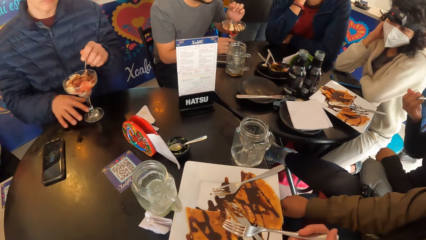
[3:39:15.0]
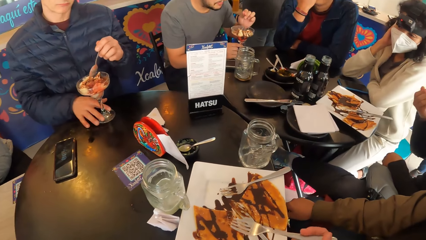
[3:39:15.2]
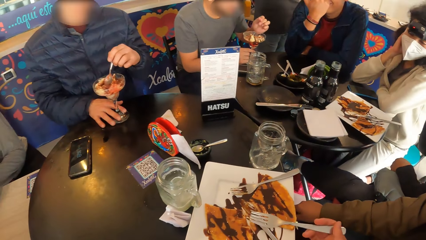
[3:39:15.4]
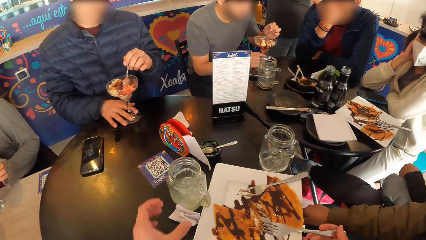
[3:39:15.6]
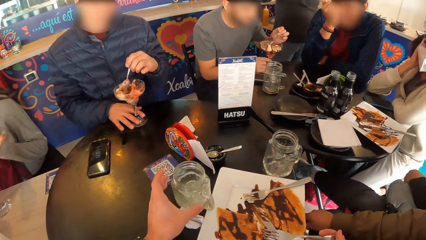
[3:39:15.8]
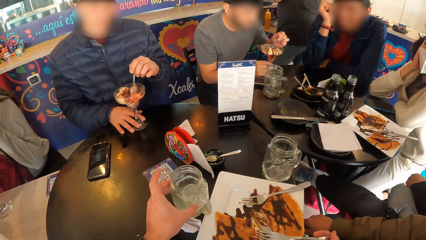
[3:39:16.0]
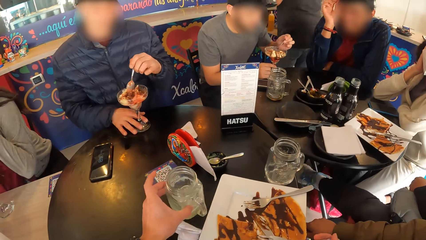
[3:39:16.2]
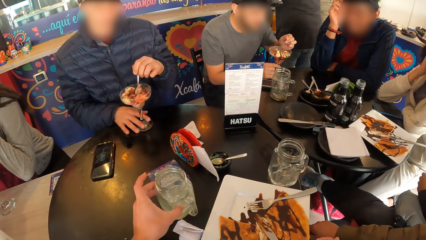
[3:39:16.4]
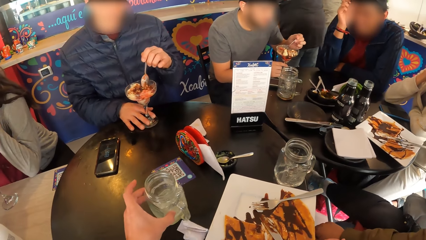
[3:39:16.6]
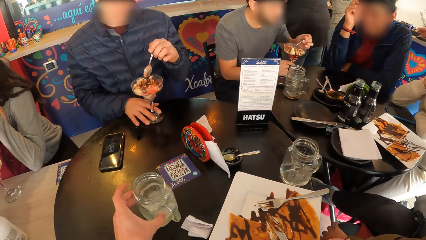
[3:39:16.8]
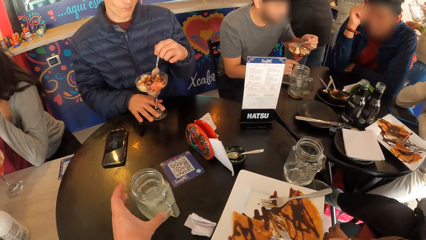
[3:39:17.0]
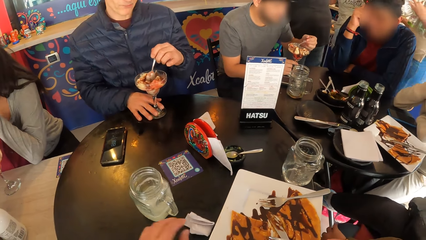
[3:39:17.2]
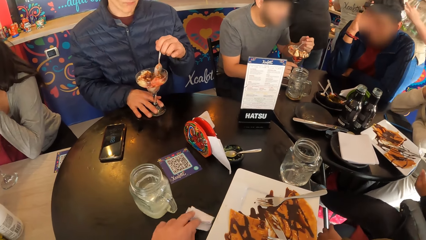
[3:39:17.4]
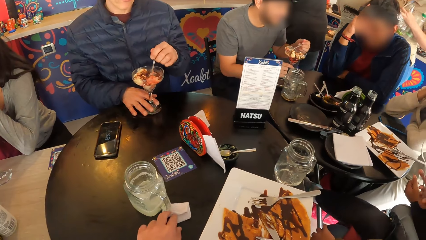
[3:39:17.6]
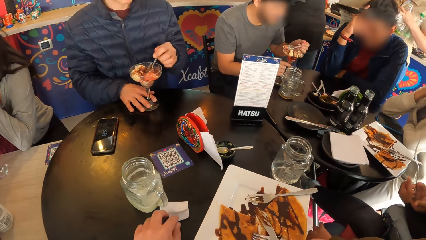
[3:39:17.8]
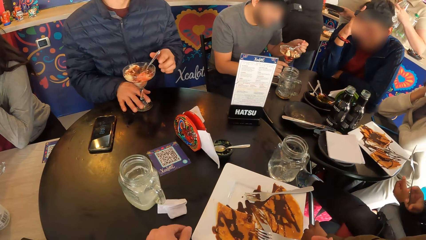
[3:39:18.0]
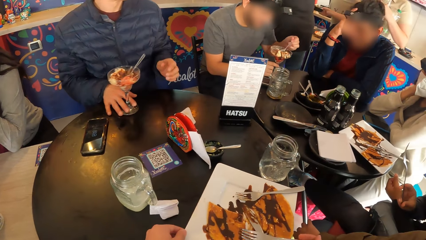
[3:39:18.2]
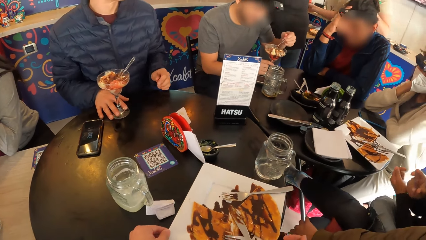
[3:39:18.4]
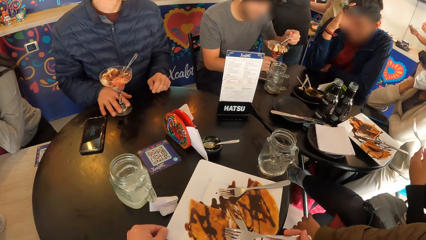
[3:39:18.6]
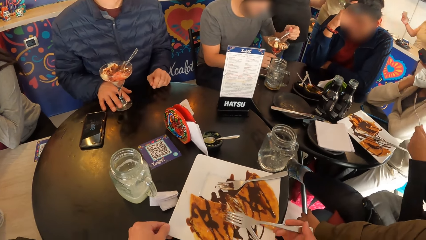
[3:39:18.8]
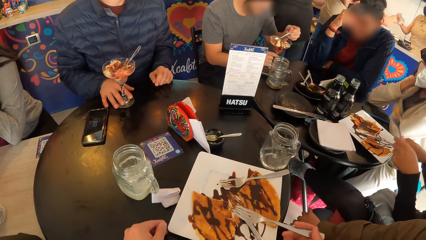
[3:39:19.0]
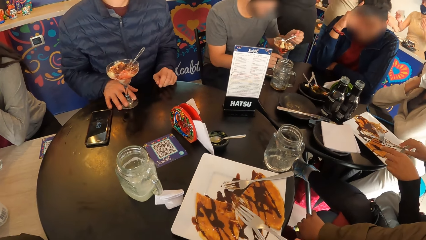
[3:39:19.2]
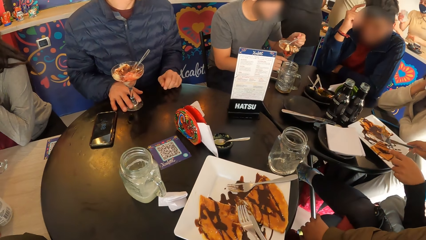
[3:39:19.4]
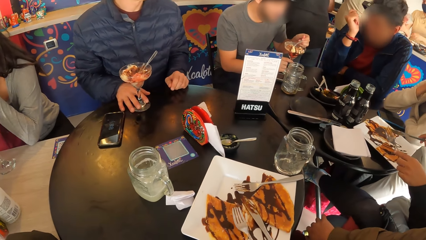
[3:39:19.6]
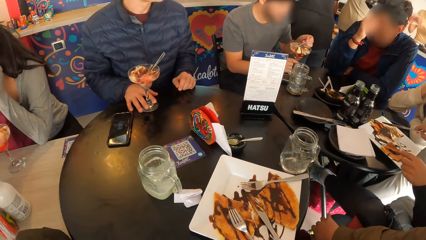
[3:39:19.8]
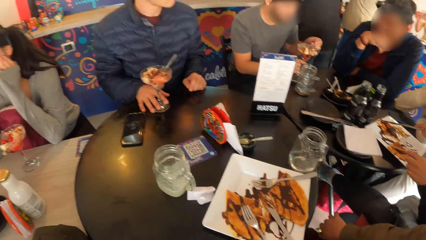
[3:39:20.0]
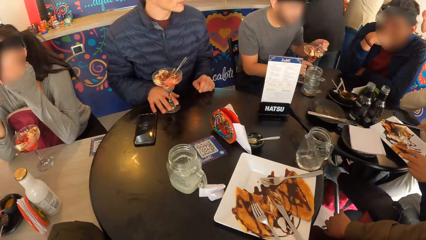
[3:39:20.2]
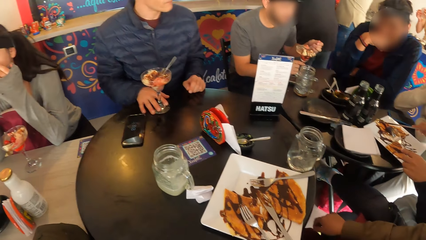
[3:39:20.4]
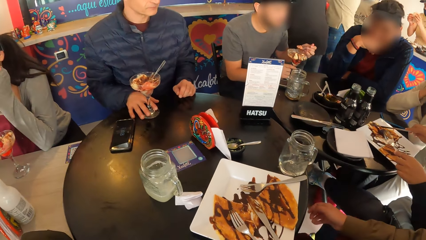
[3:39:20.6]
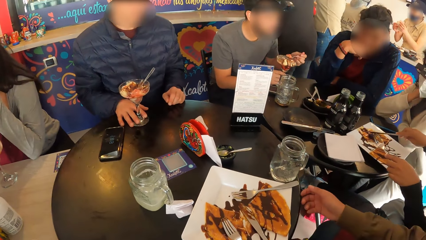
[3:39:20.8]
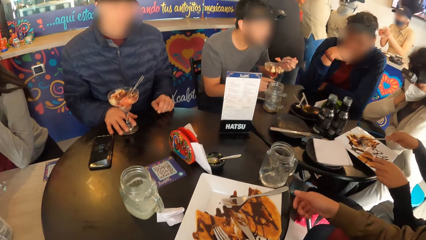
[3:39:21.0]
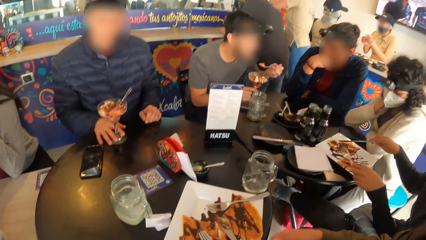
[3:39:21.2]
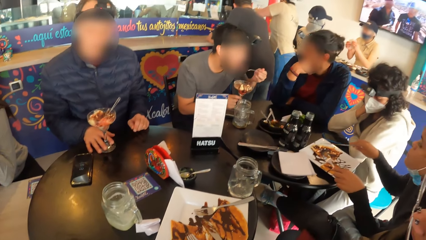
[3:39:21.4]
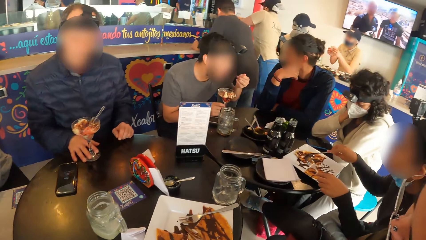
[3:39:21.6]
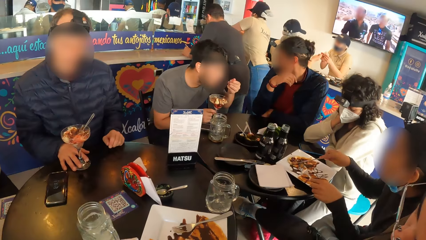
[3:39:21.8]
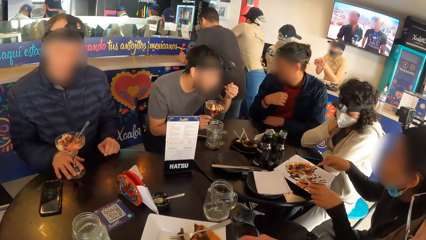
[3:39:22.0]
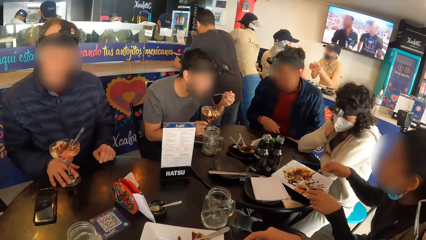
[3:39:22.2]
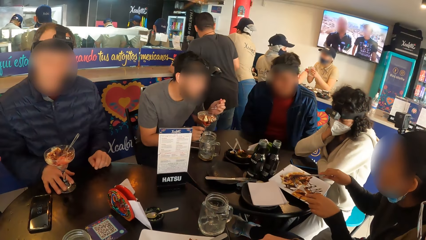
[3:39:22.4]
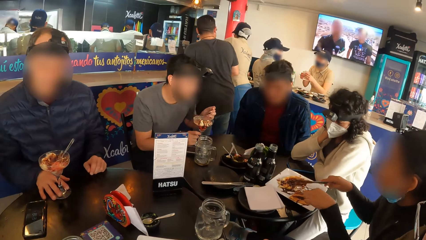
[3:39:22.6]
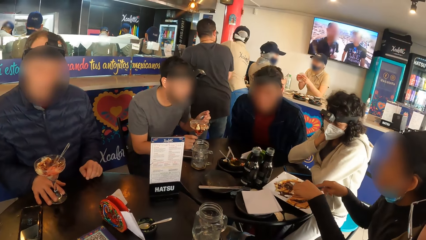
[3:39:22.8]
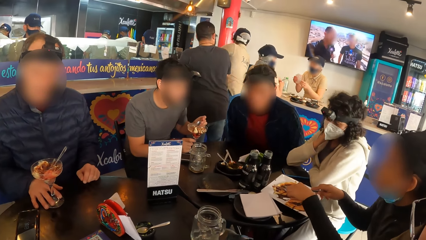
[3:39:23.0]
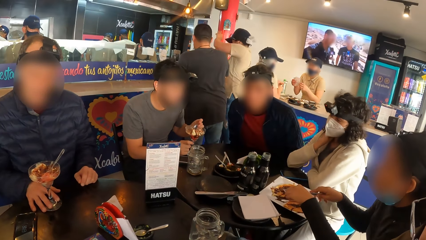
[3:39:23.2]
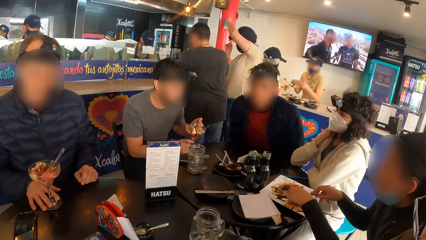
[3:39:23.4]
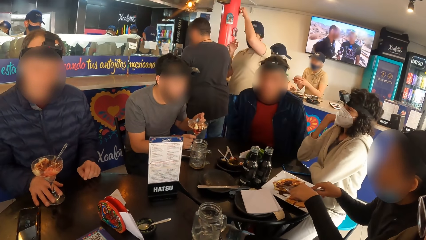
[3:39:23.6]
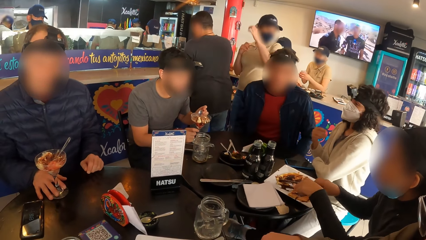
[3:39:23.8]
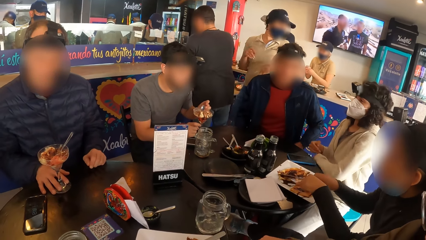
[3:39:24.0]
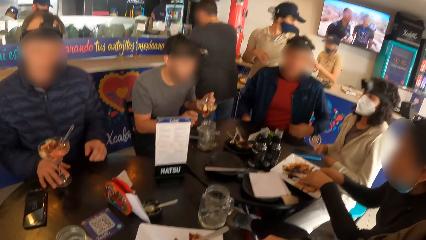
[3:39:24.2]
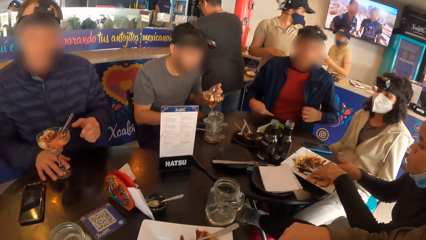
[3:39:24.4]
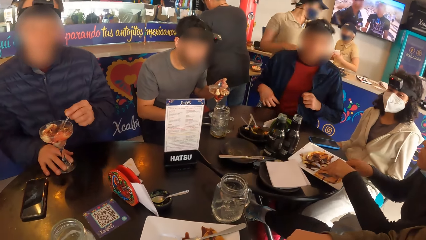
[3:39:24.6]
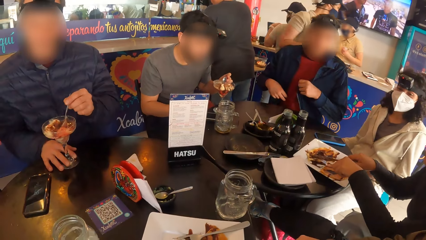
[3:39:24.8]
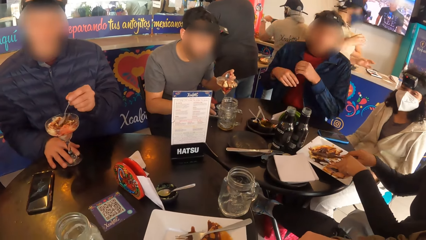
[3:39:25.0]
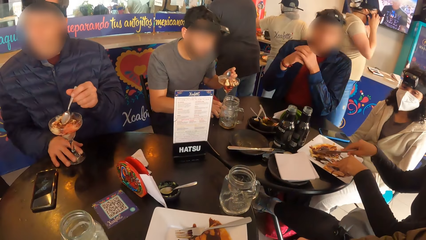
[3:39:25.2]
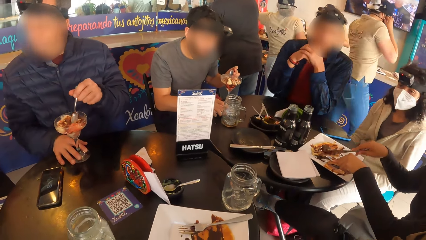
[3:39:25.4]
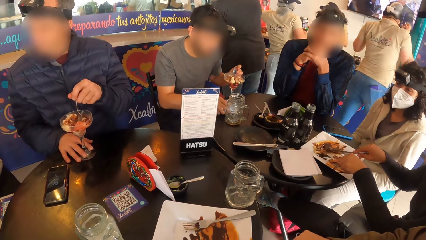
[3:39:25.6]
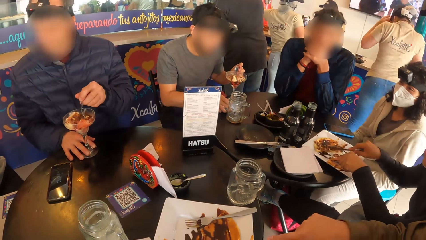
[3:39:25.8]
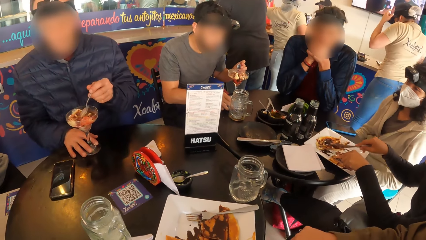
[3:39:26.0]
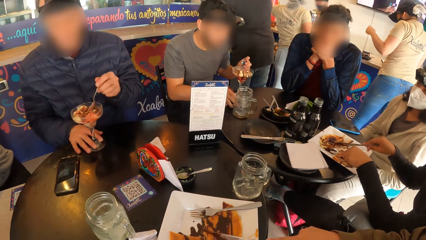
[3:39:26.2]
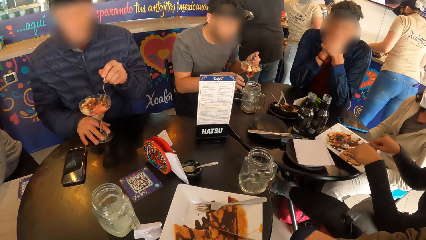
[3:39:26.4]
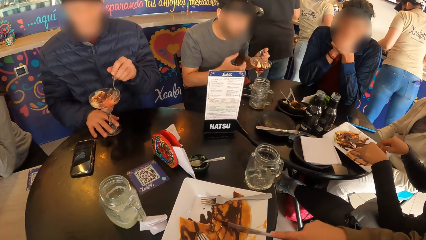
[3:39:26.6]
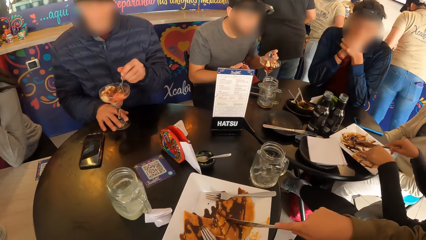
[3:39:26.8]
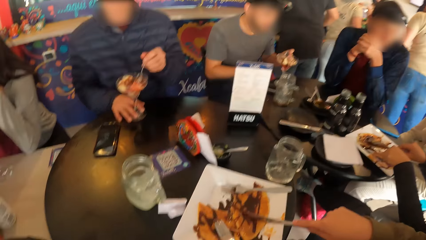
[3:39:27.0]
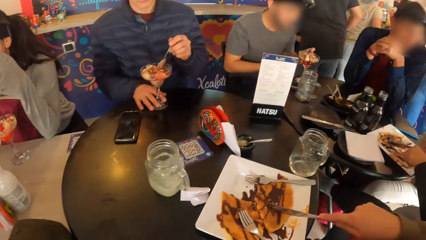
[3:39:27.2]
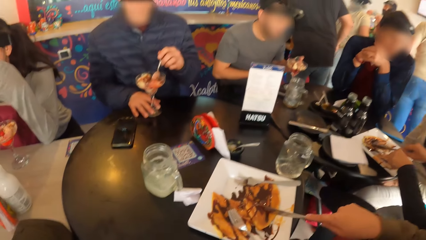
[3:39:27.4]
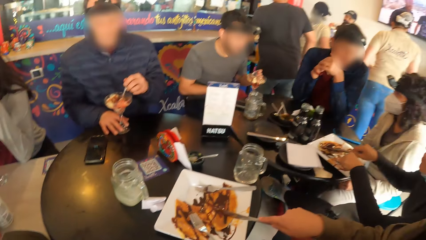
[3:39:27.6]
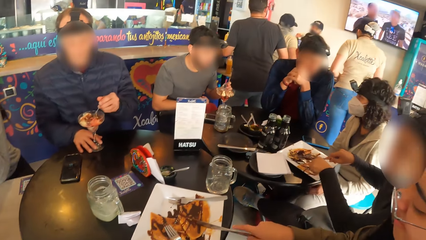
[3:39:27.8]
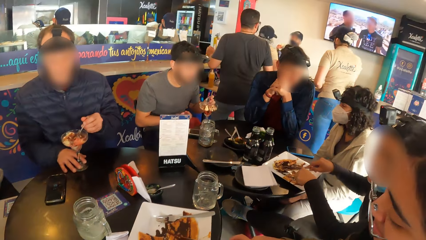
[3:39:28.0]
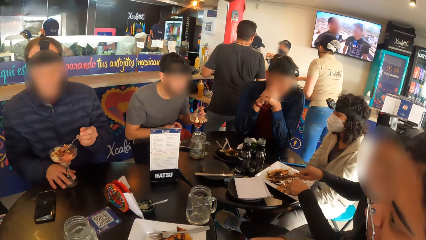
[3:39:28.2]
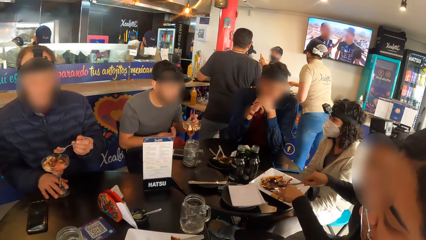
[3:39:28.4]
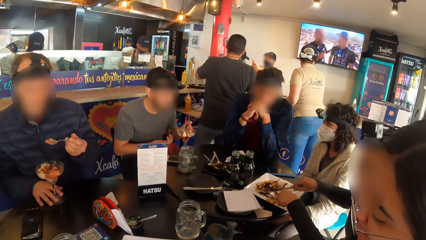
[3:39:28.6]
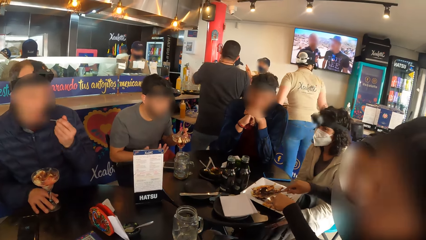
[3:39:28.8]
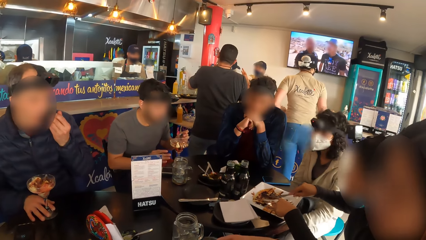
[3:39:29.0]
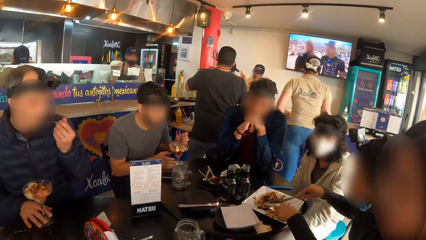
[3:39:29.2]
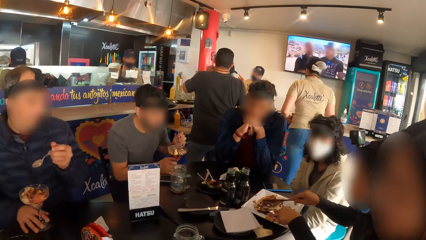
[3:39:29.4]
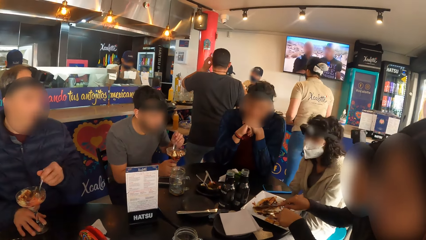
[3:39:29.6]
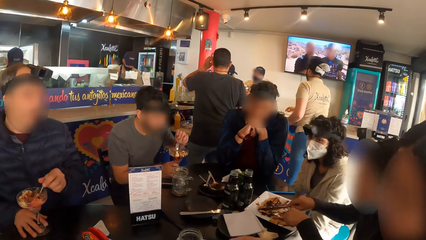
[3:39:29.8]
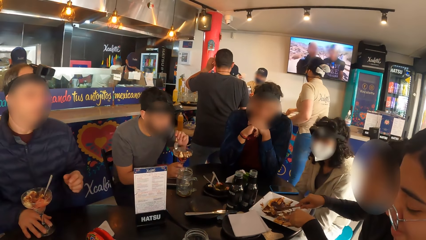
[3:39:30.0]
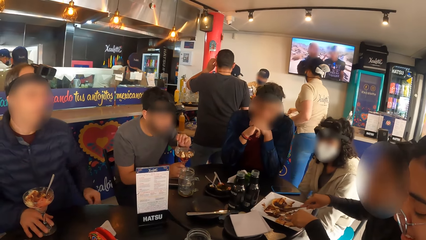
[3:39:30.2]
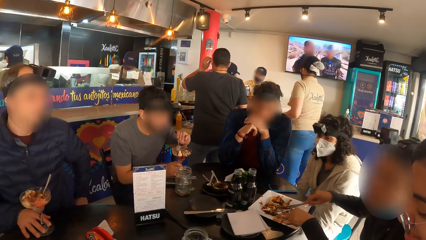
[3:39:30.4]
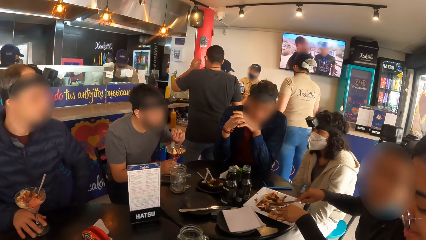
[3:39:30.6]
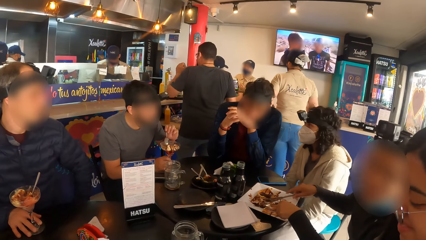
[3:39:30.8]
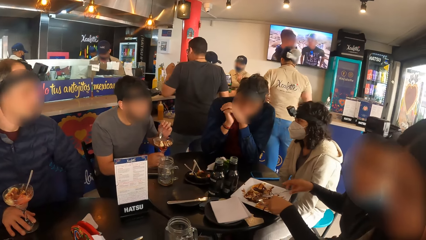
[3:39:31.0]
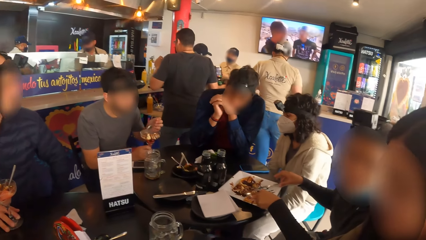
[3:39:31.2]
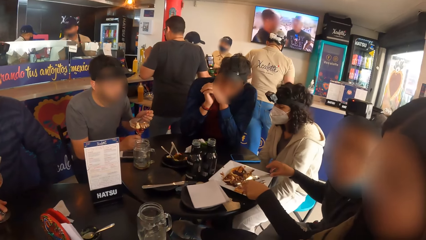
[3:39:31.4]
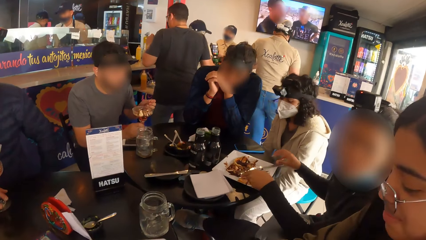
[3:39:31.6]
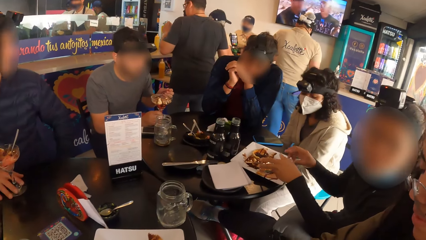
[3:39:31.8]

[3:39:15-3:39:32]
The woman moves a mug on the table with her left hand. The camera wearer pushes the cup aside. The woman moves a serviette on the table with her left hand. The camera wearer pushes the paper aside. The woman moves the plate of pancake on the table with her left hand. The camera wearer pushes the plate aside. She drops the fork in her right hand onto the plate of pancake. The woman cuts the pancake on the plate with cutlery in both hands.
